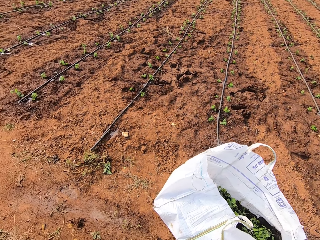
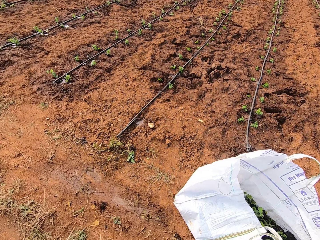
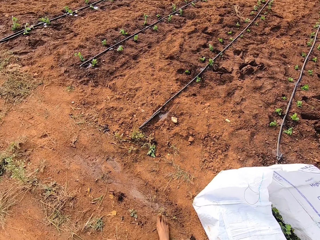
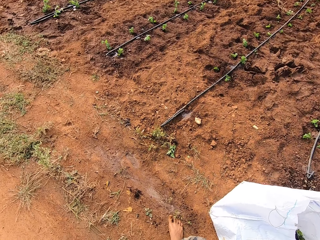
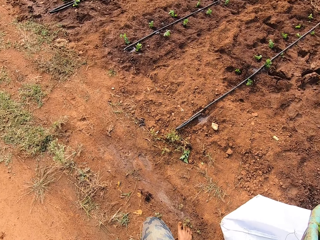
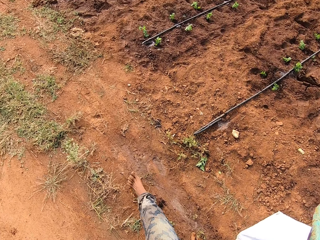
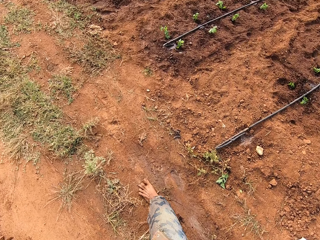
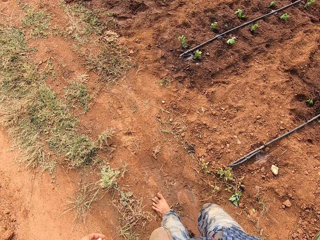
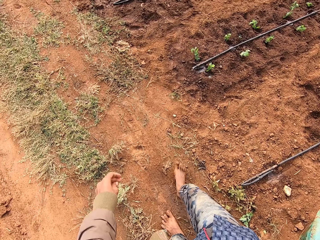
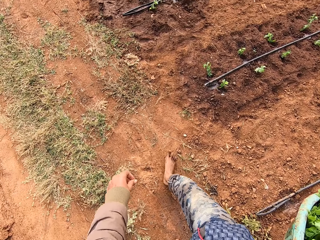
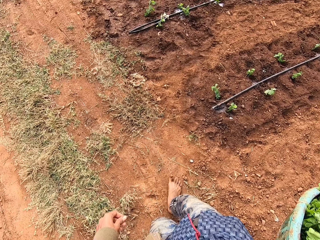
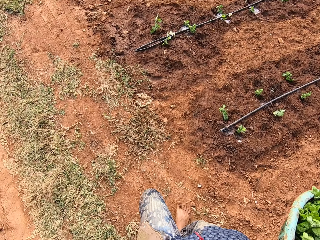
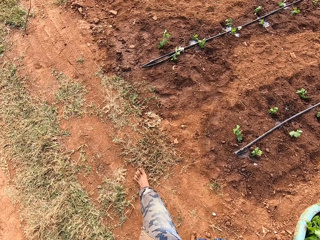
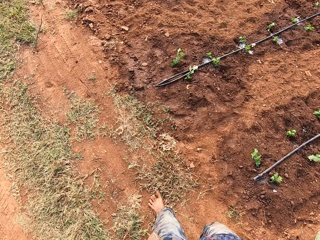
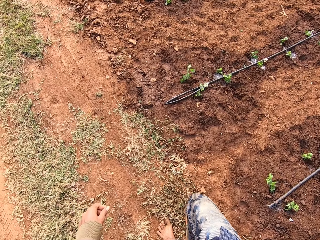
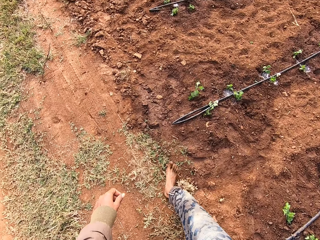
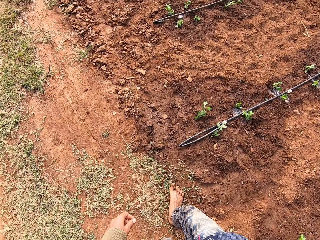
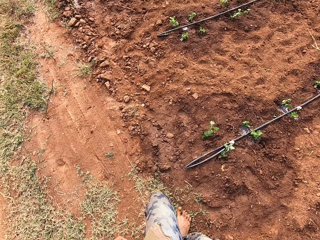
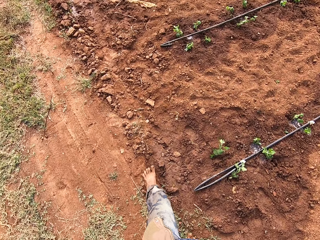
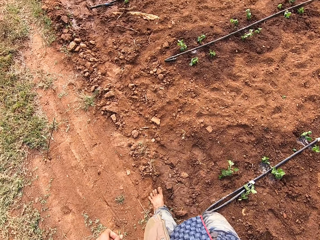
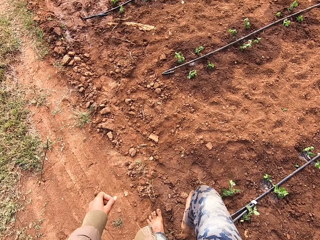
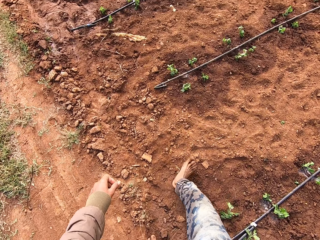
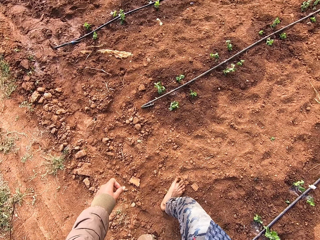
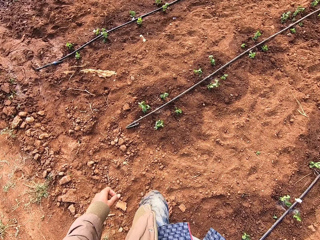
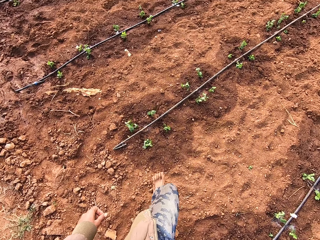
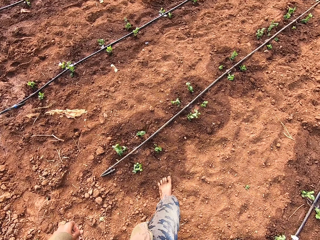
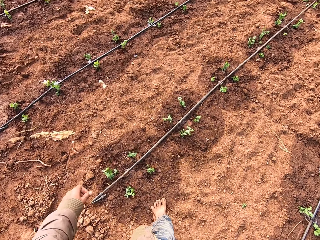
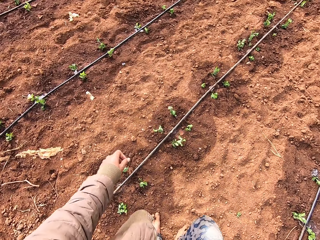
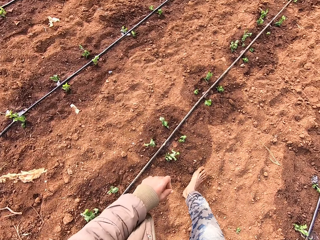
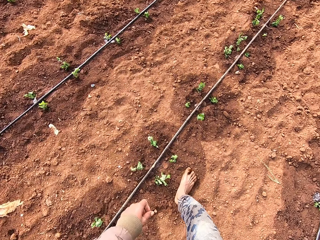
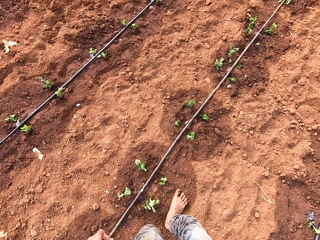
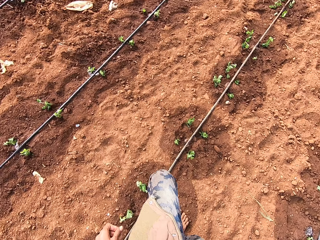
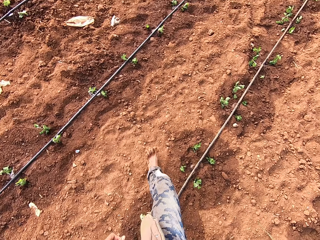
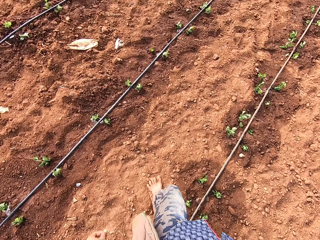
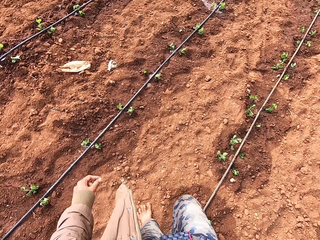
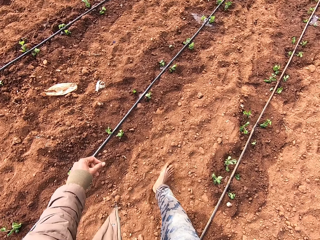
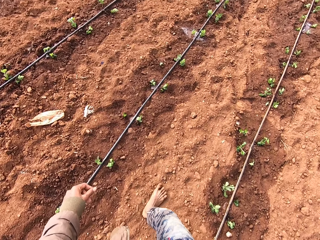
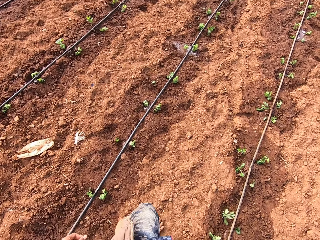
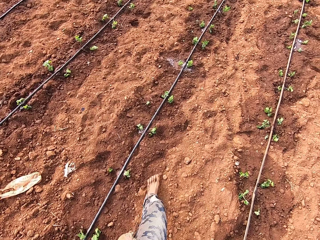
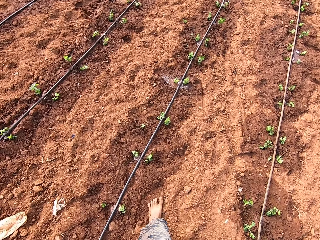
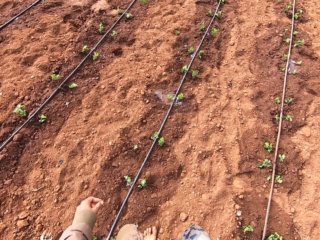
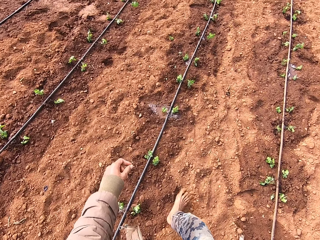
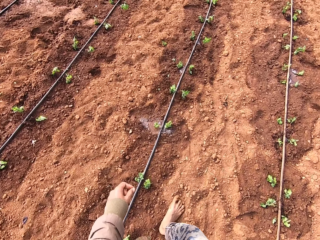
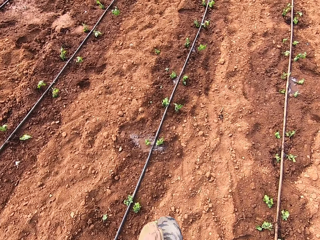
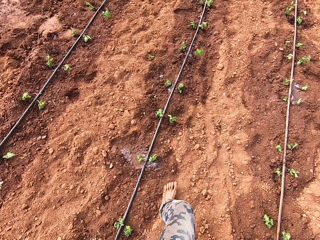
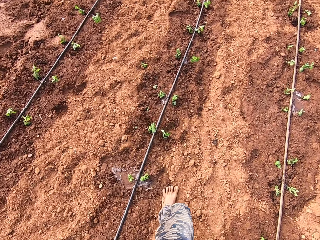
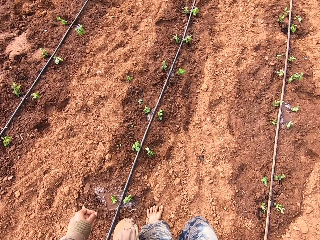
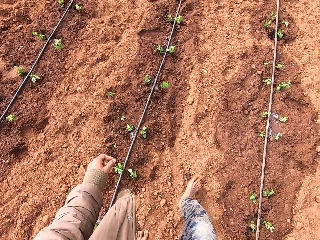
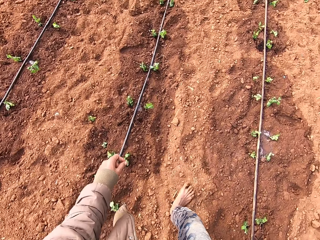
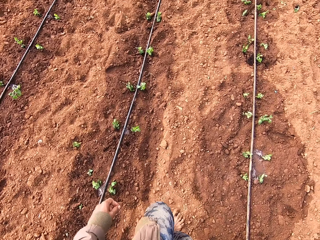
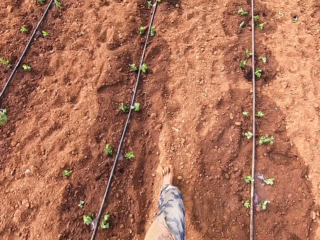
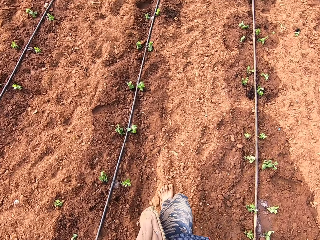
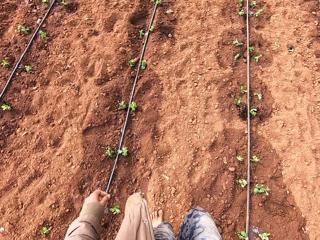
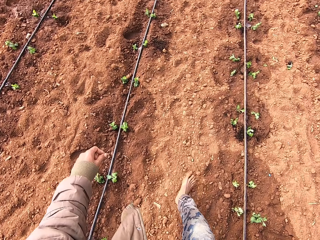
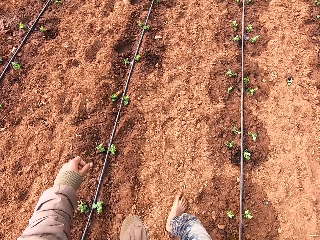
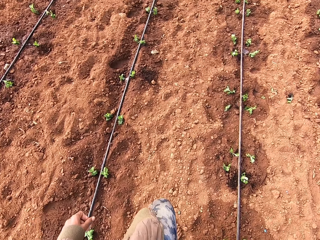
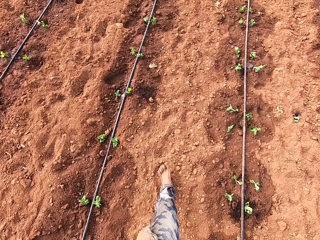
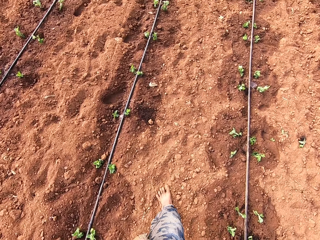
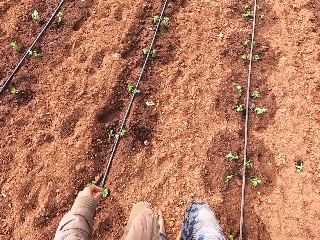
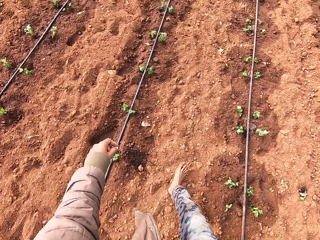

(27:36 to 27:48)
The camera wearer holds the bowl of celery with his right hand.

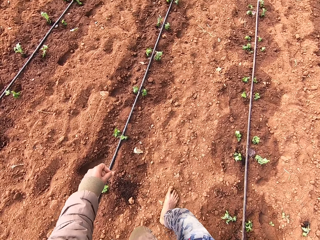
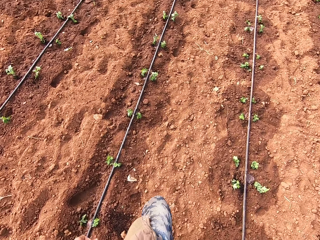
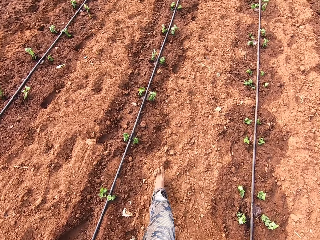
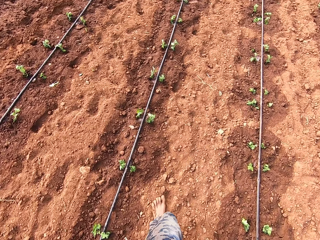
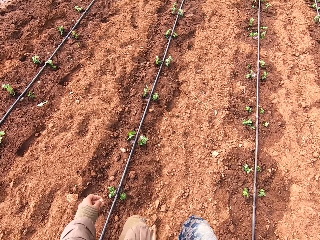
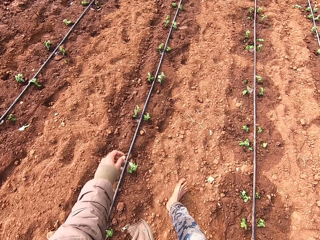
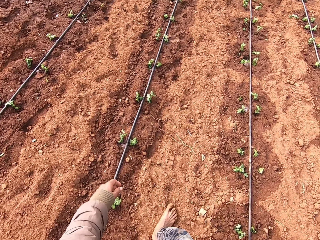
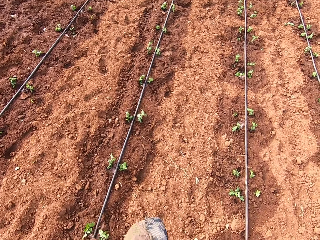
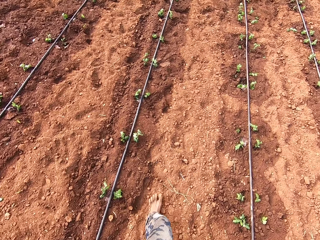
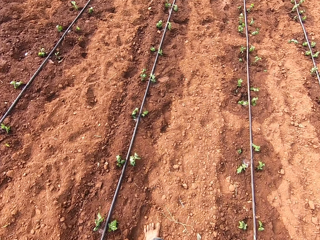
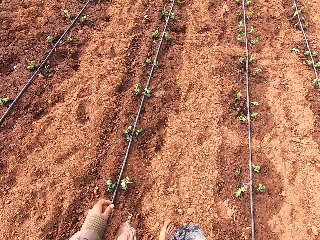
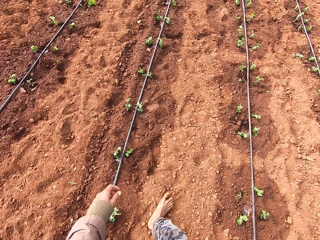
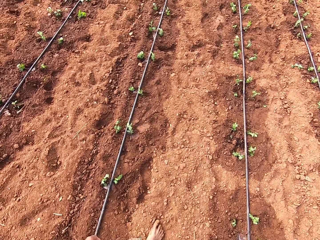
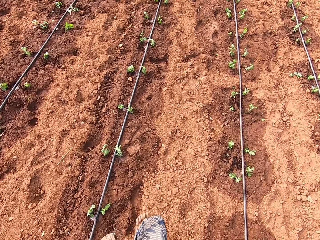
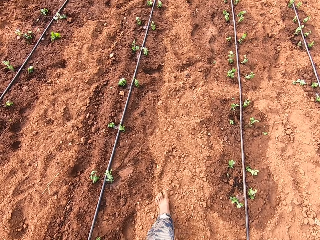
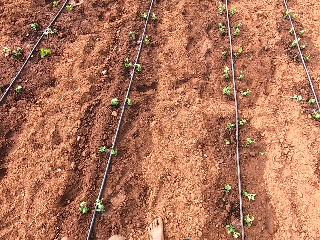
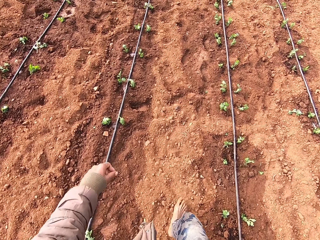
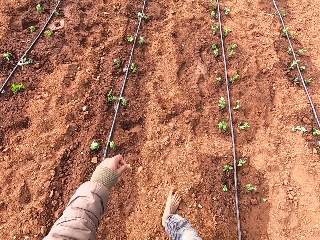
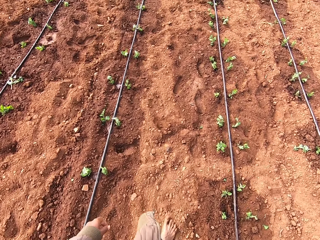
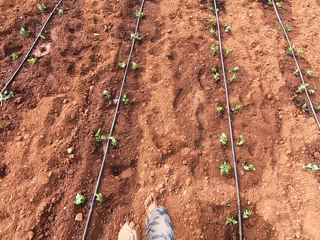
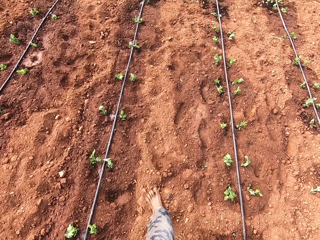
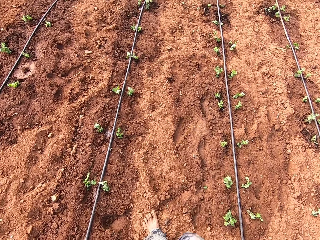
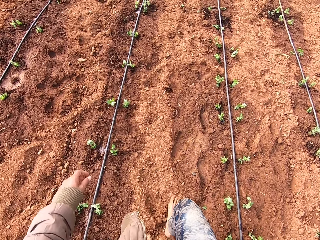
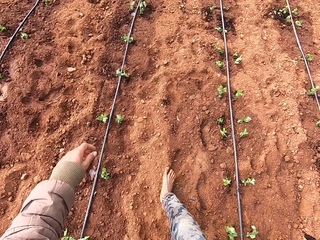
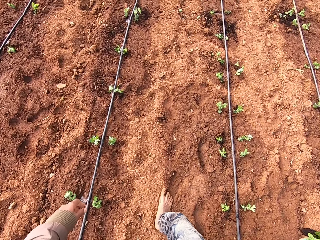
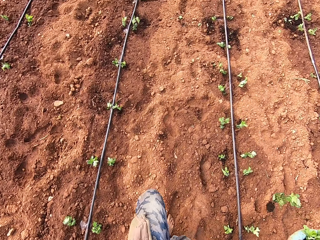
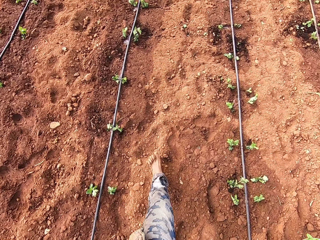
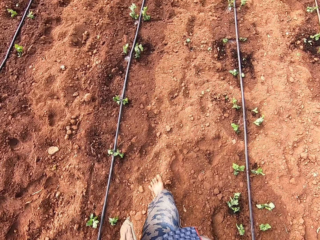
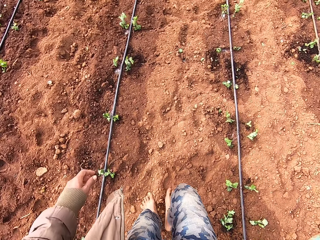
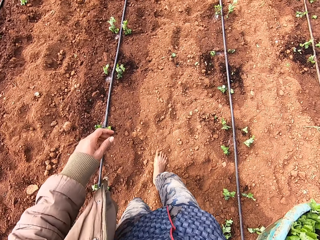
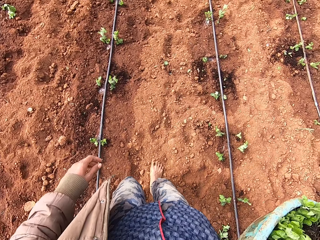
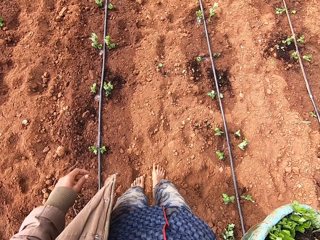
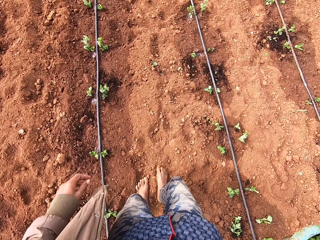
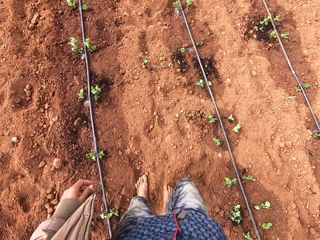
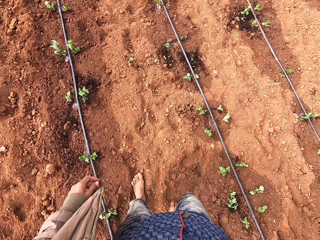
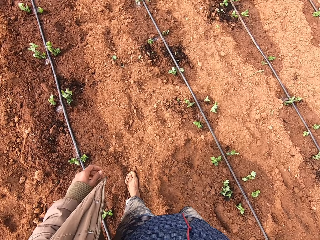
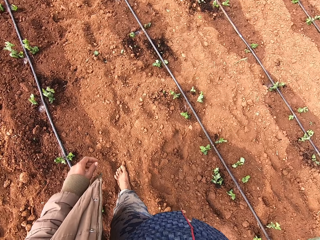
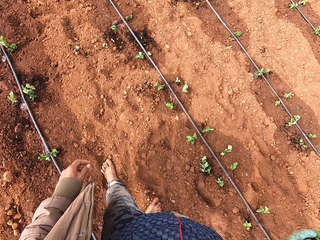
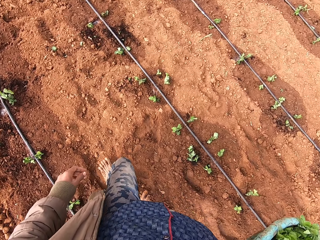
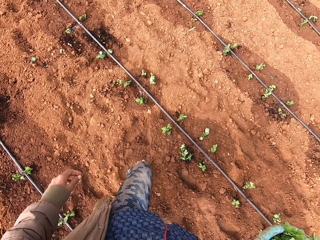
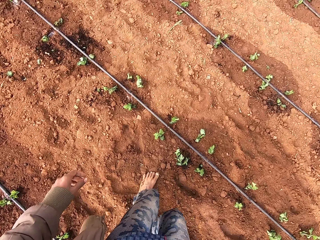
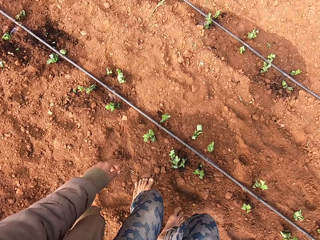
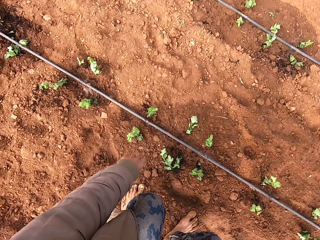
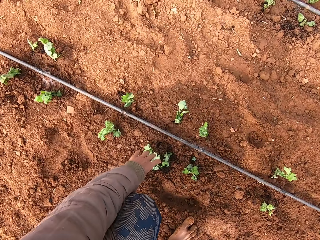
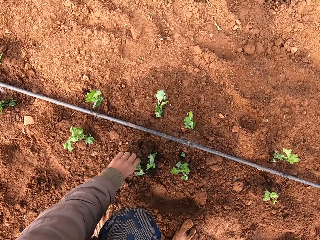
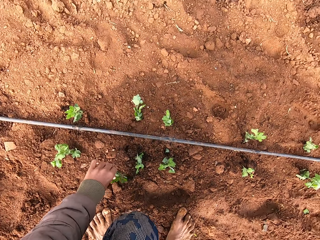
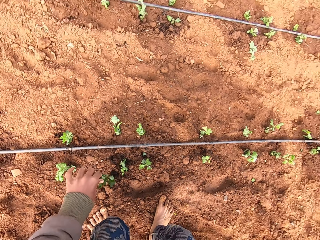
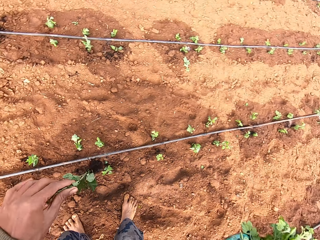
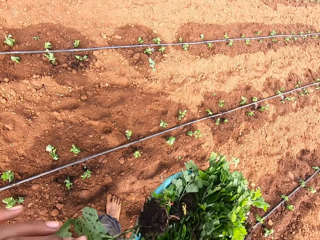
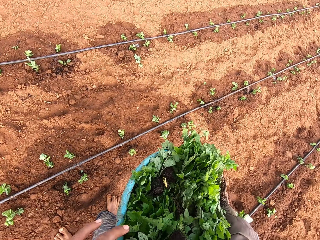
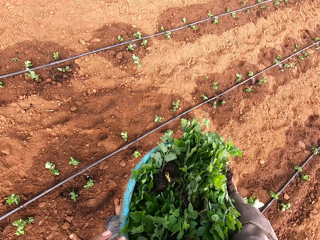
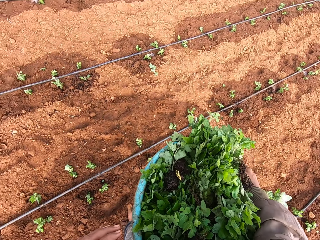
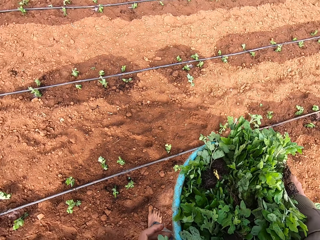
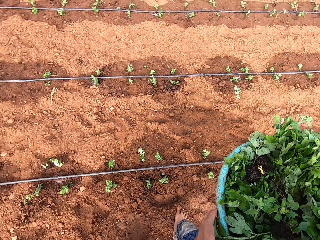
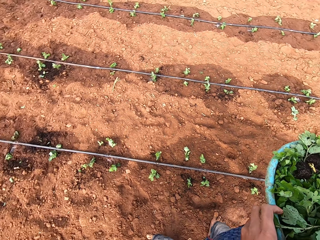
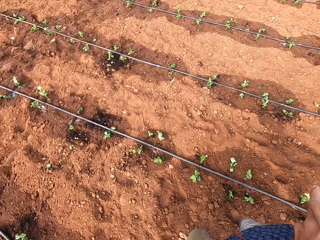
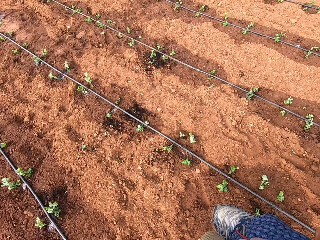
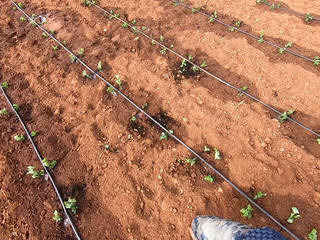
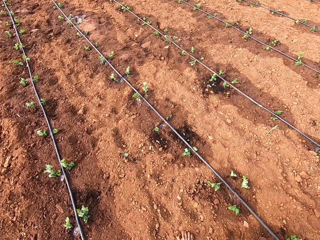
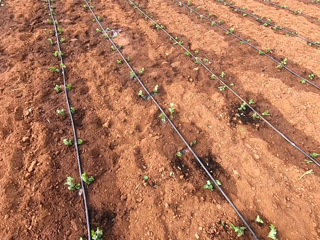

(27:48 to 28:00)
The camera wearer picks the celery from the ground with his left hand. He drops the celery in the bowl of celery in his right hand with his left hand.
